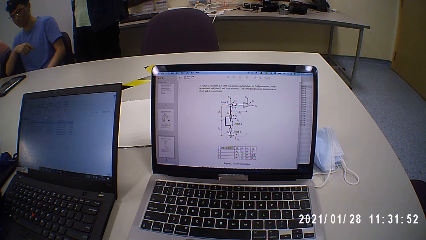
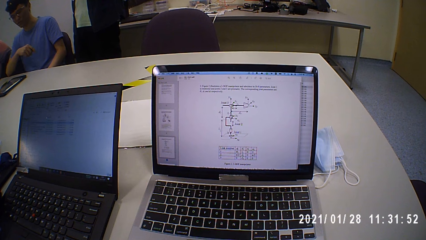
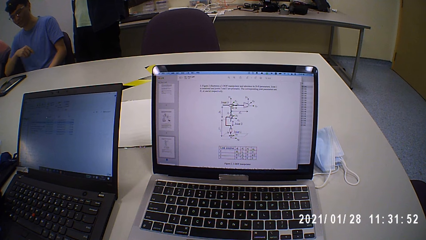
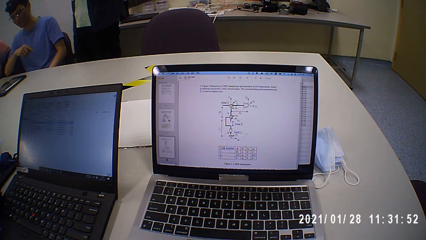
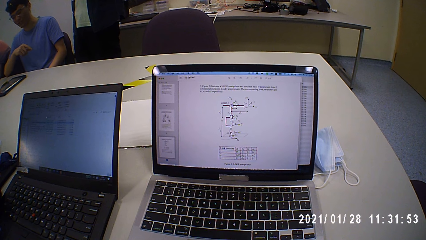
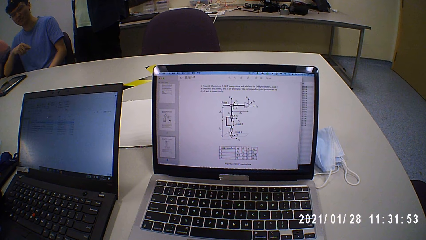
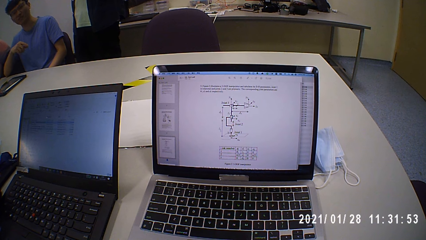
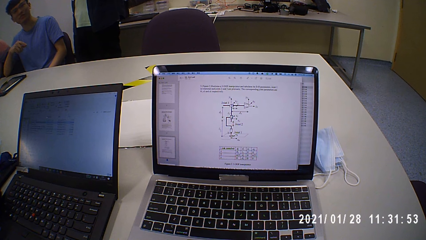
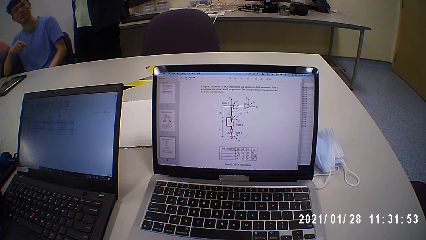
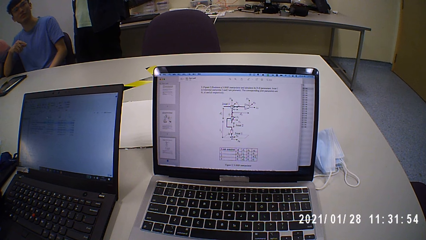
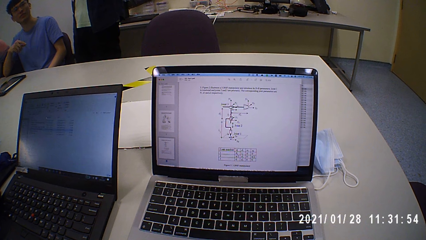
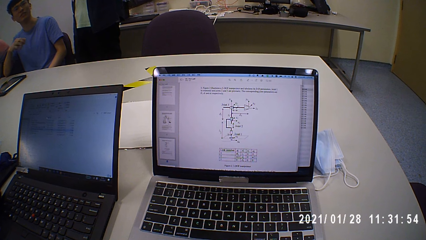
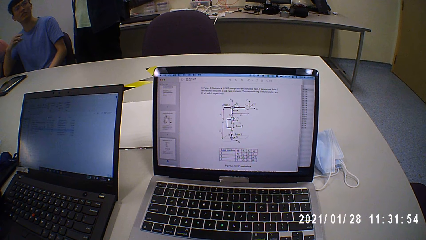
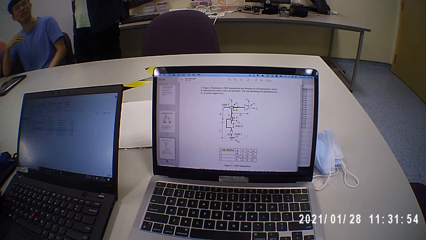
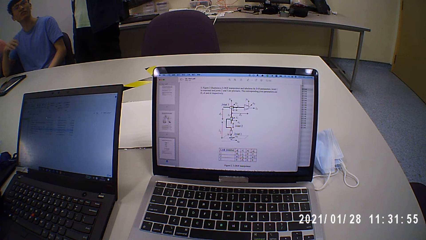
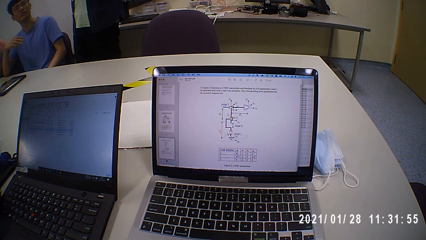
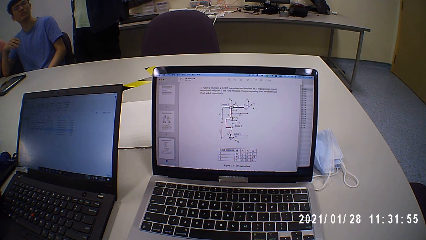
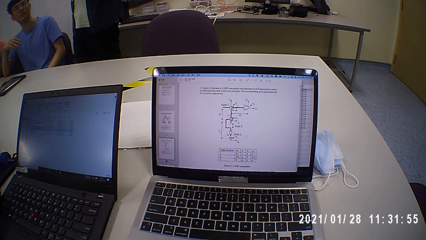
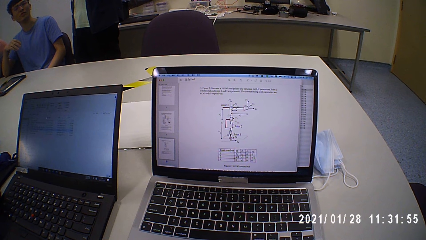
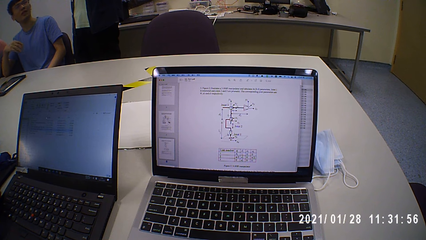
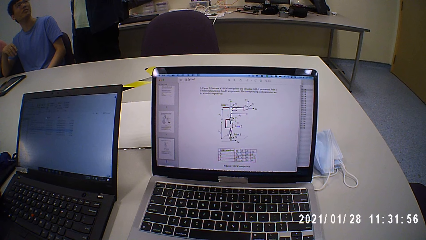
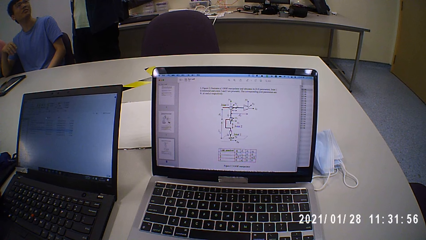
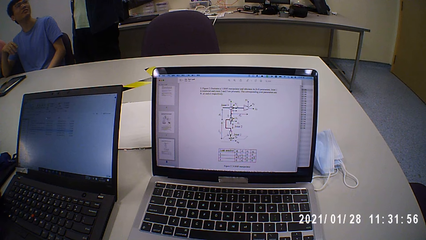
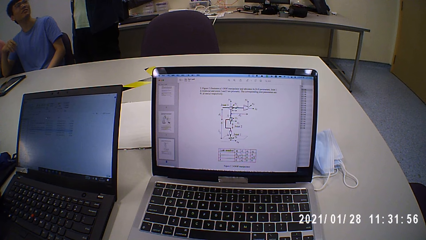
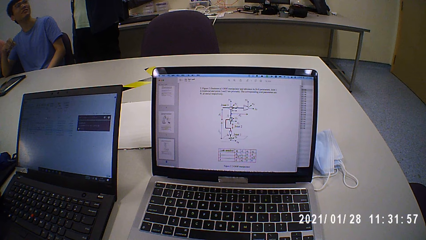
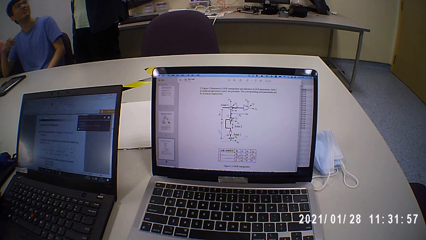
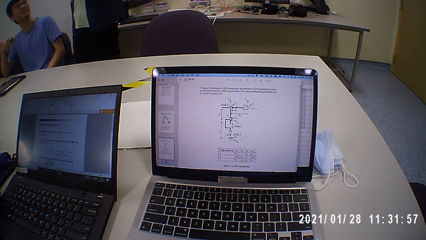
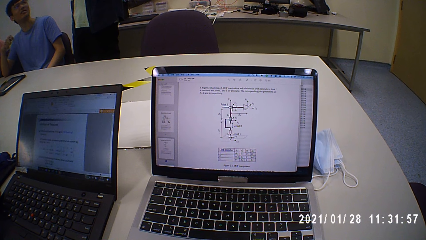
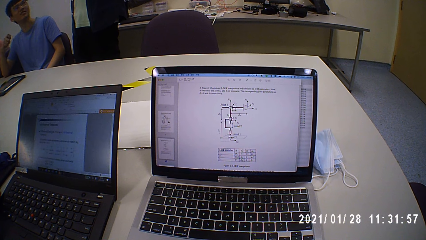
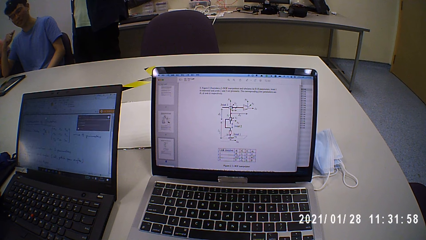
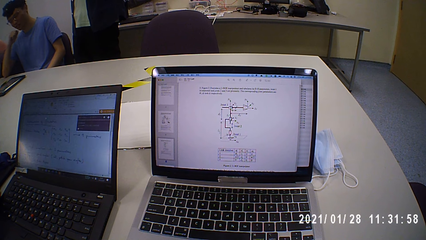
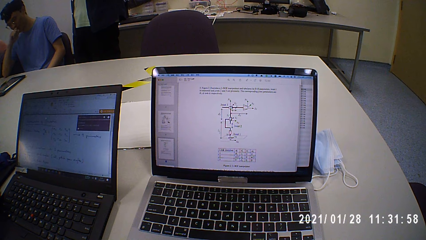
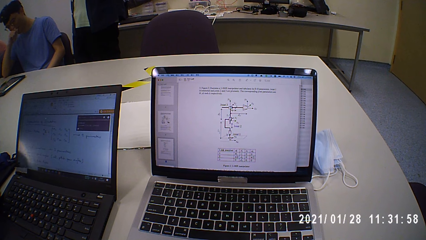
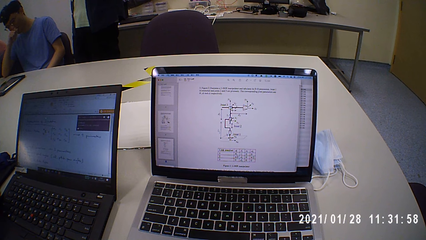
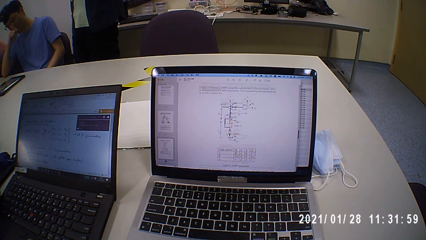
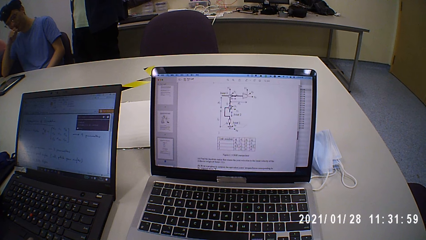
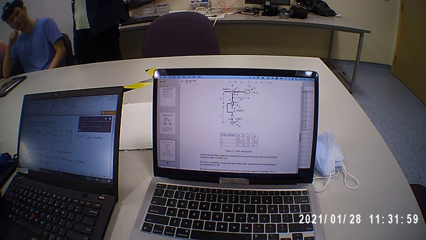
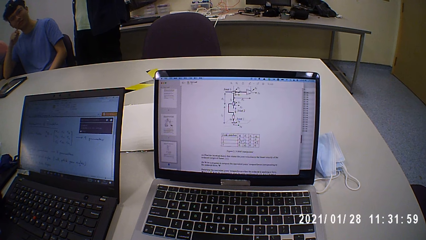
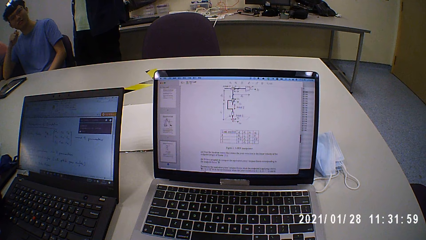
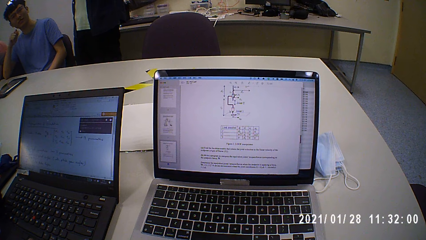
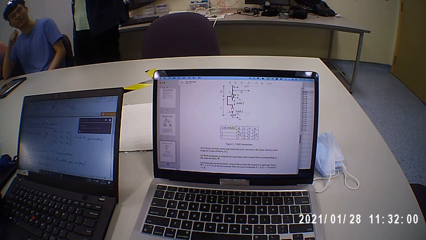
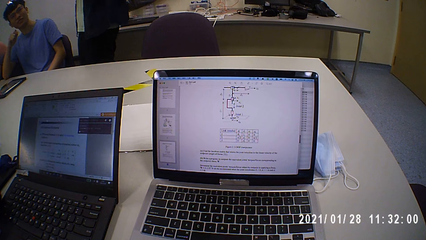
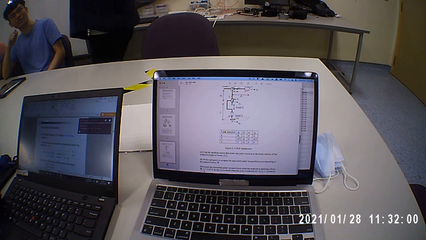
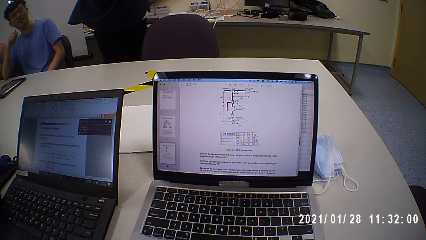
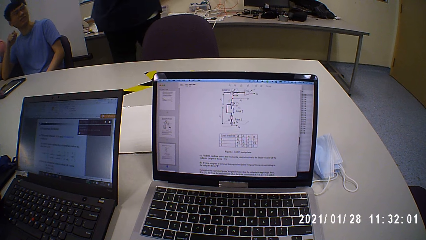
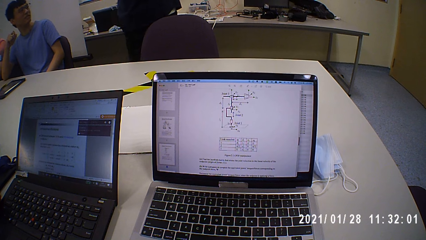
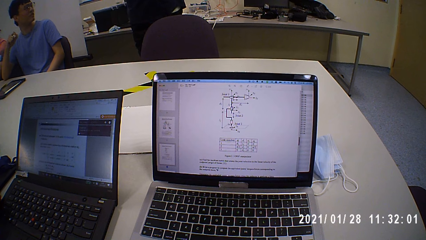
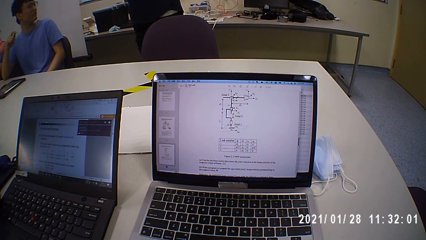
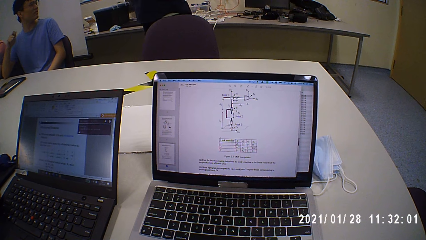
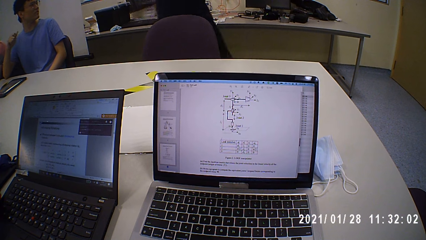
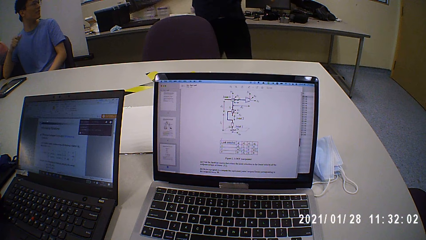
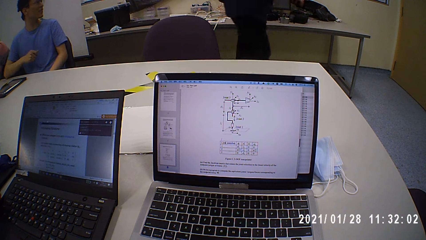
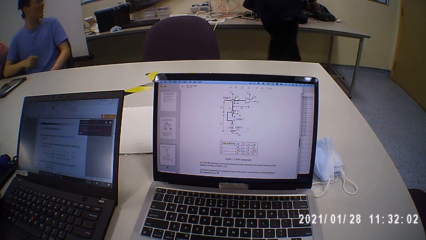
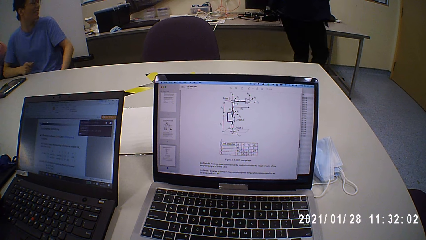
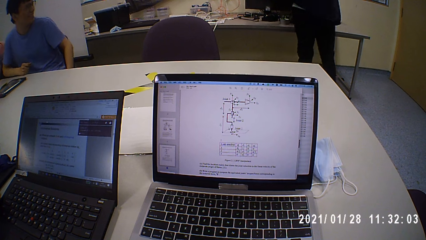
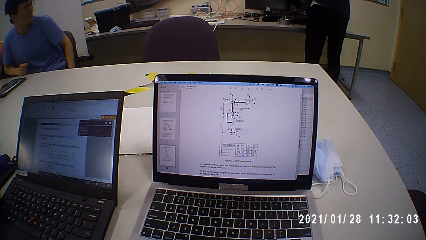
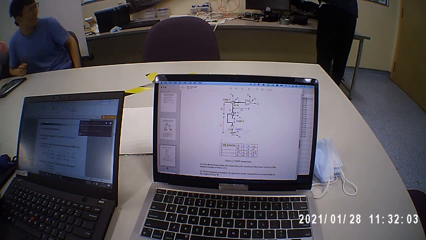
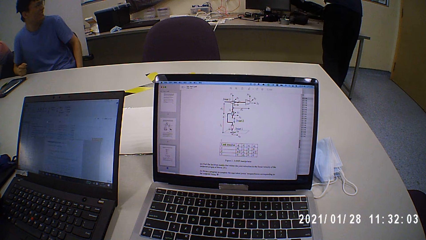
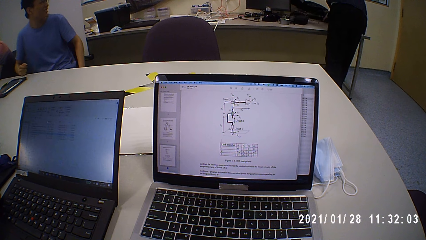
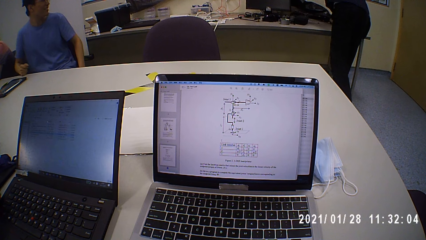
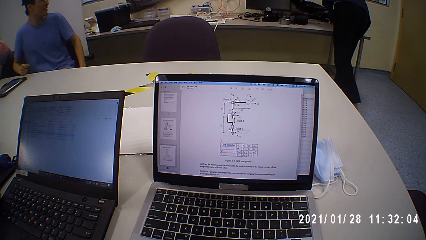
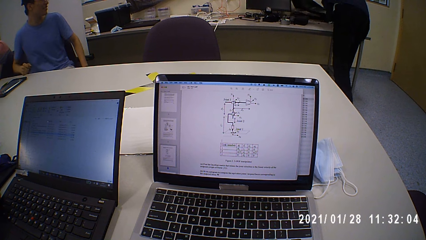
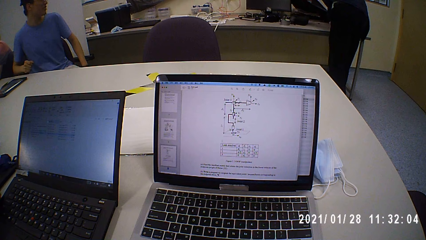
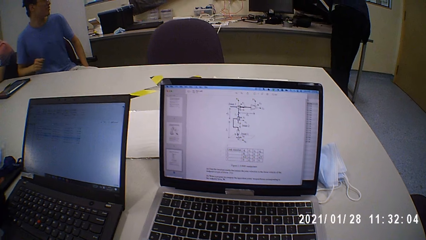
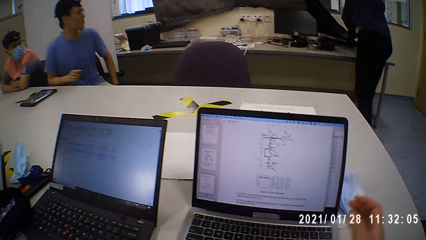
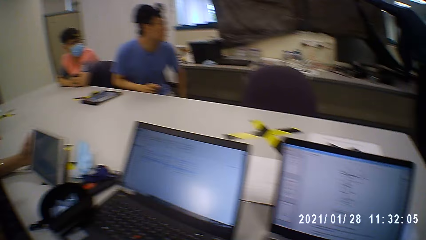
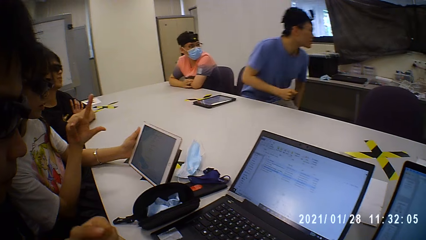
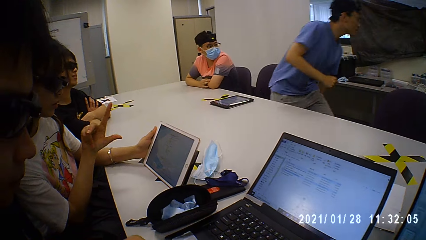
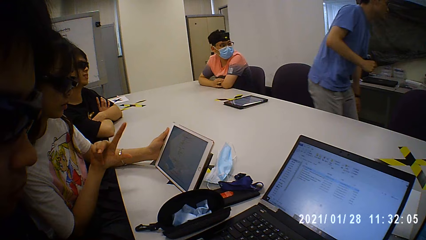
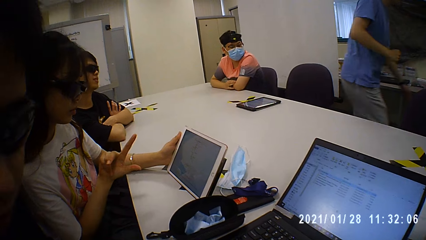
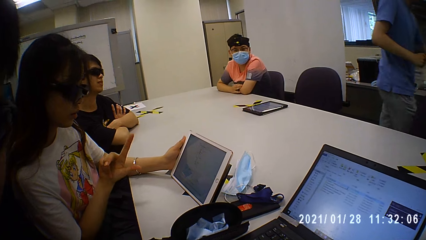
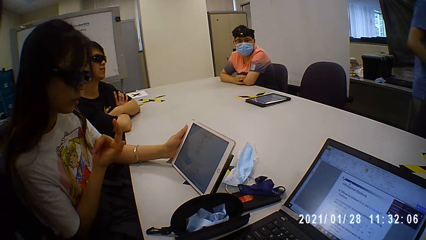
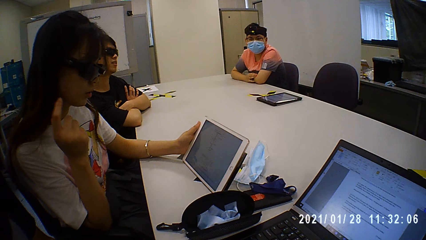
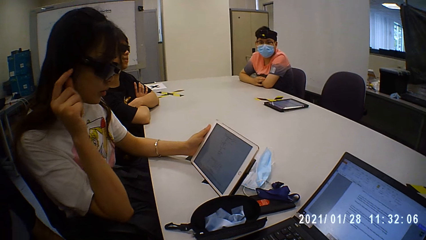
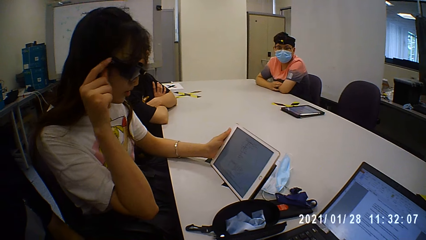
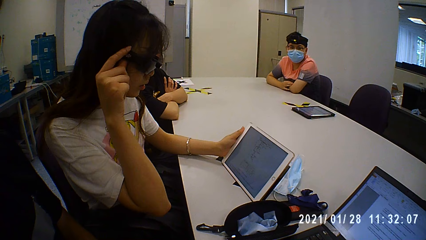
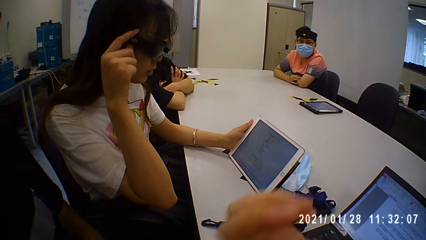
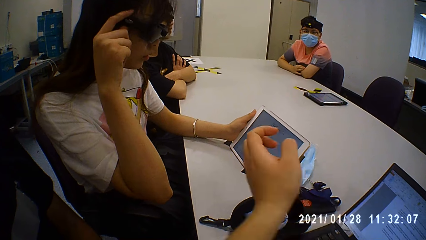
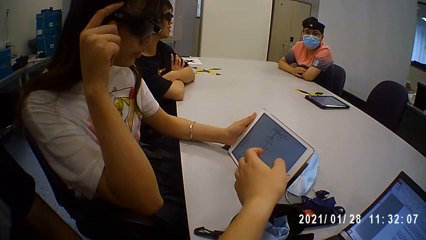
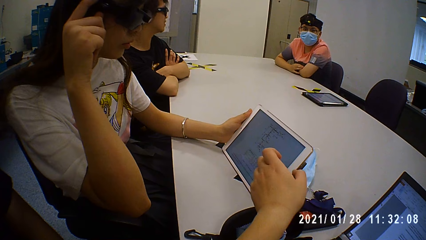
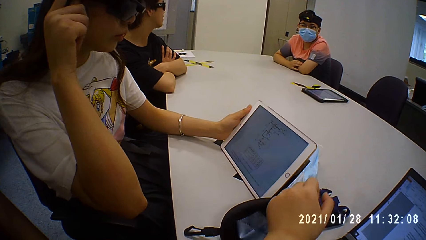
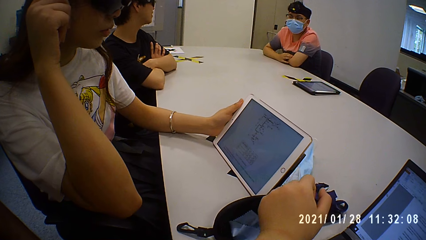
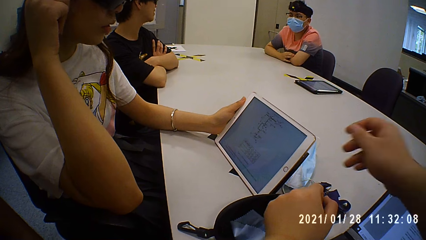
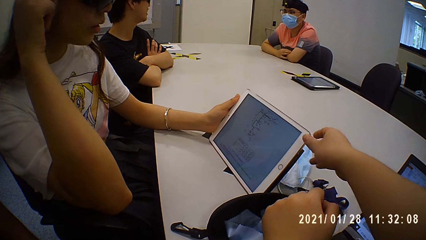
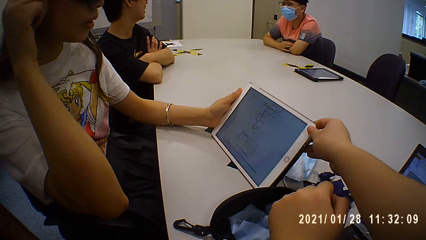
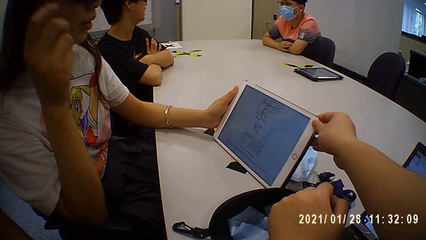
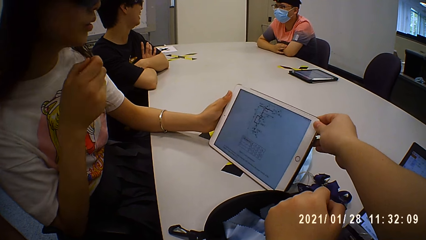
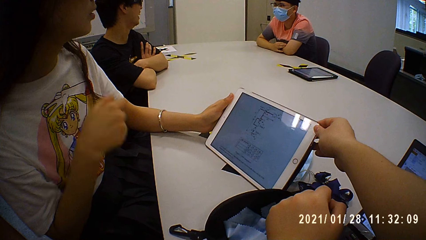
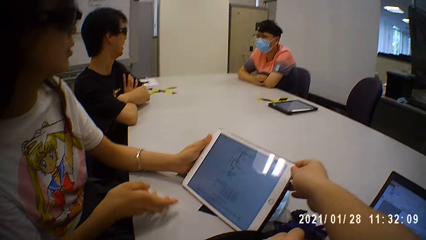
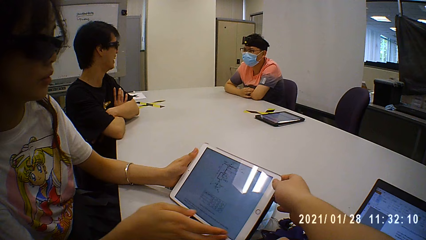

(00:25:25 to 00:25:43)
A person talks to another person. The other person walks around and covers the window with a curtain. The camera wearer looks around. The first person stands up. The camera wearer talks to a woman. Another person touches the goggles. The camera wearer tilts the tablet. They talk to the woman and touch the tablet.
